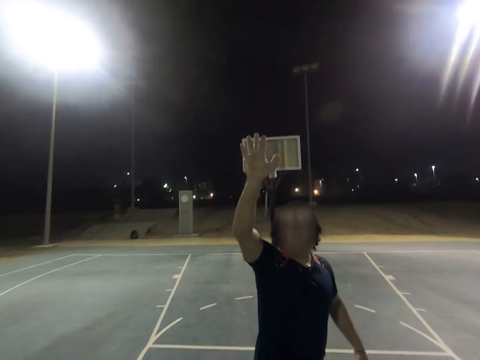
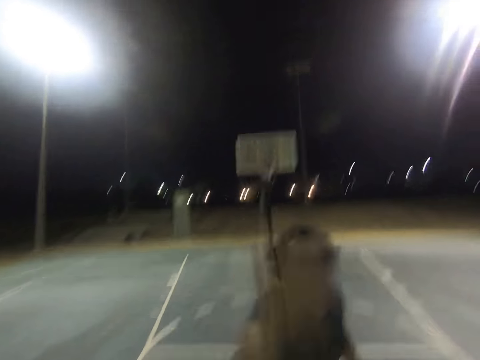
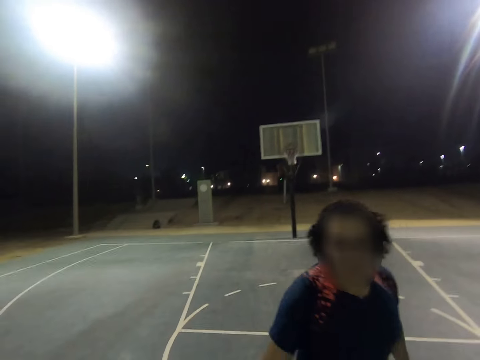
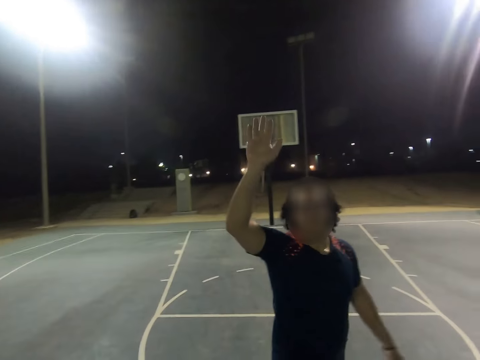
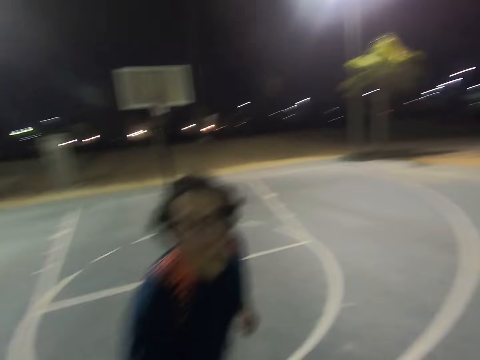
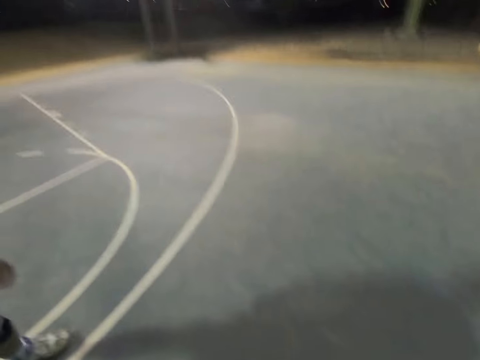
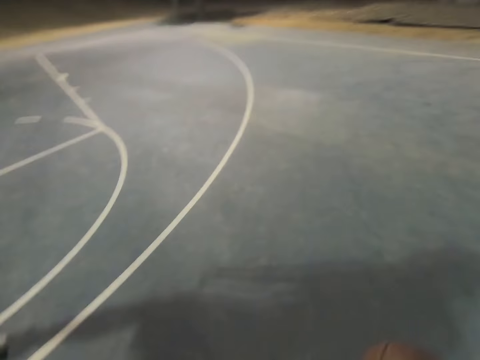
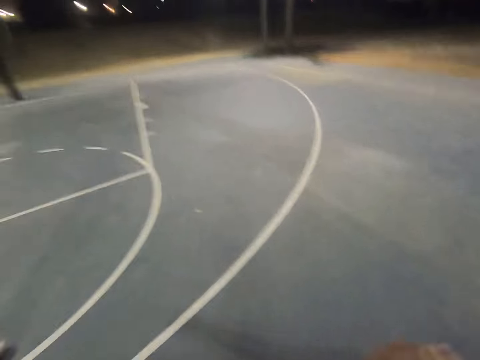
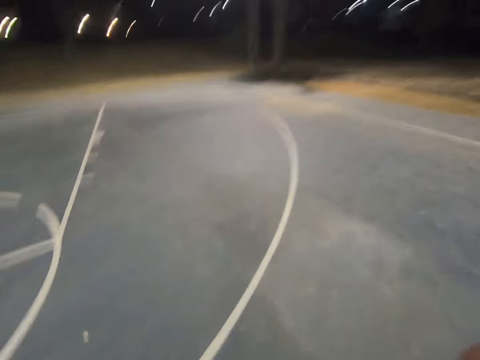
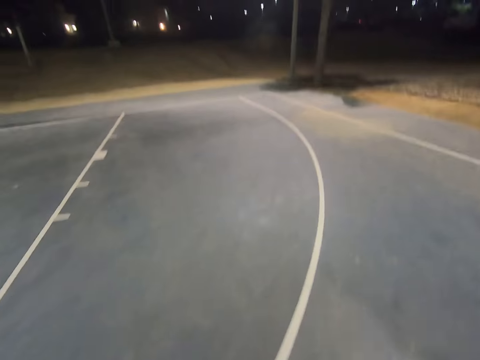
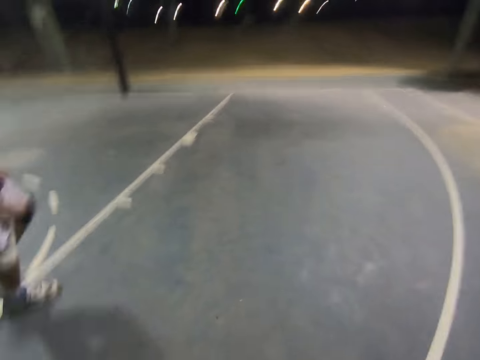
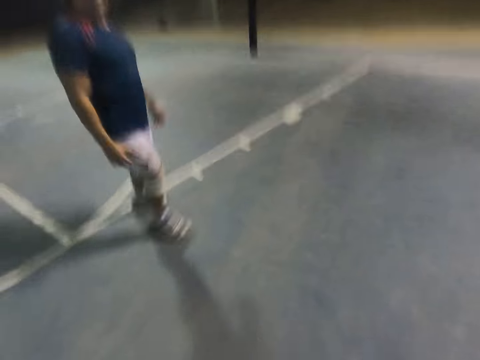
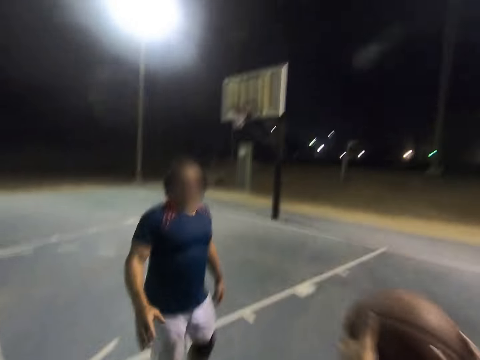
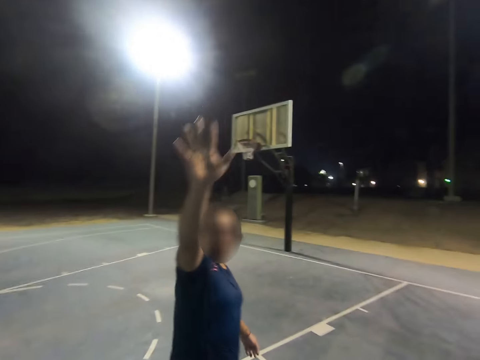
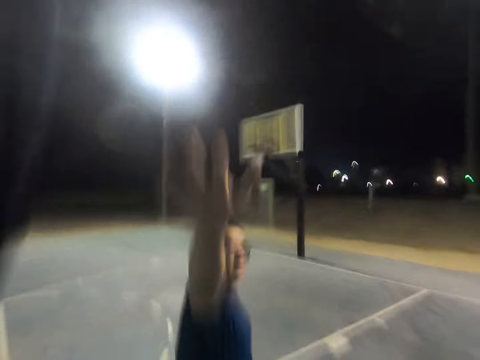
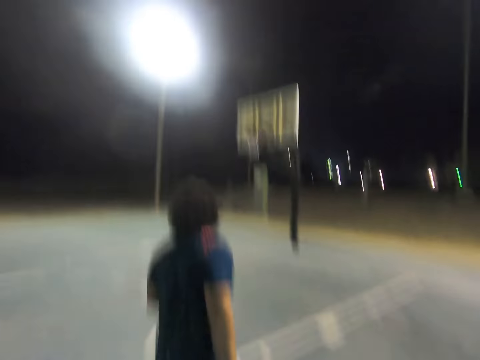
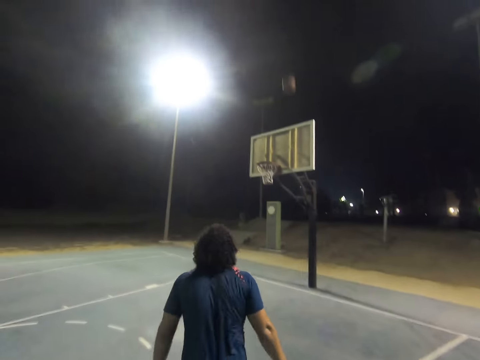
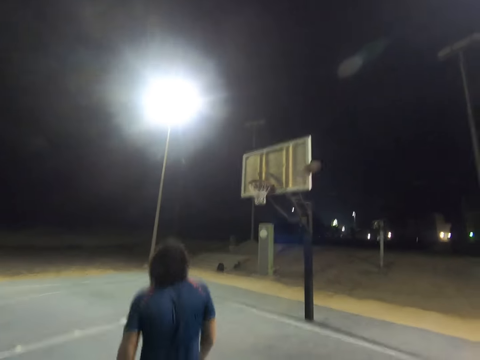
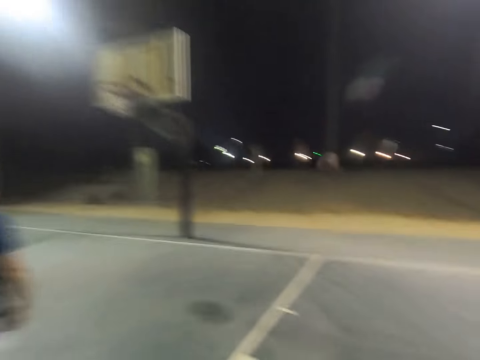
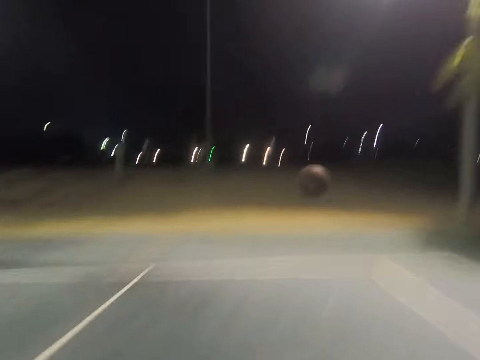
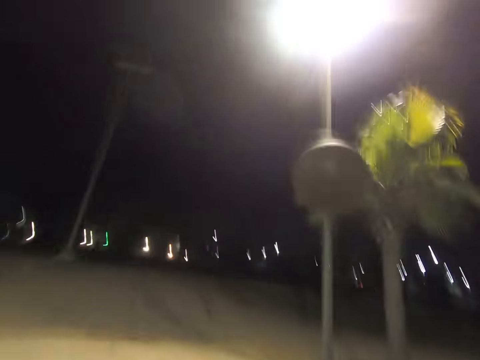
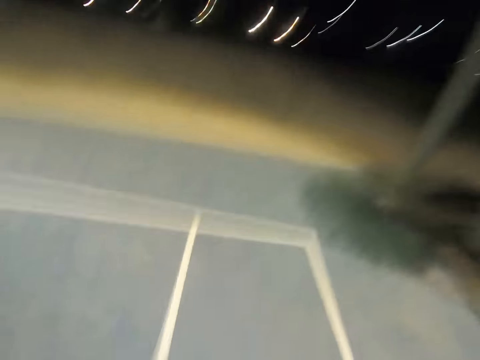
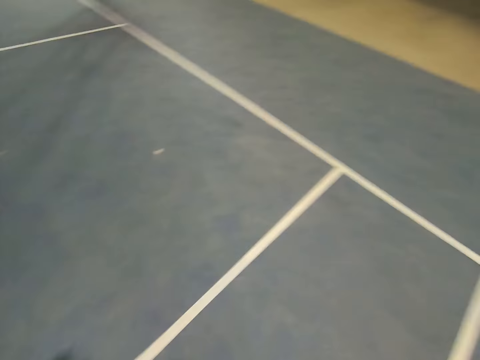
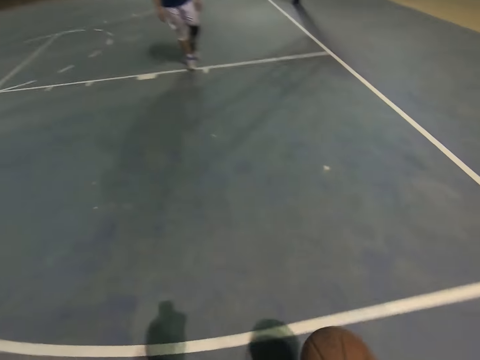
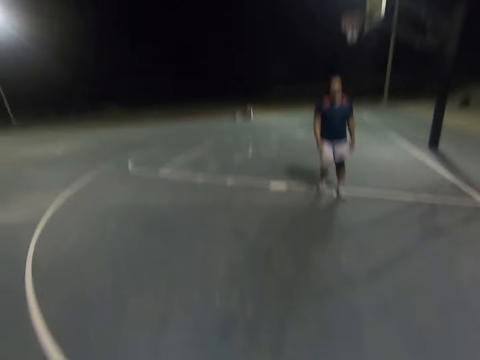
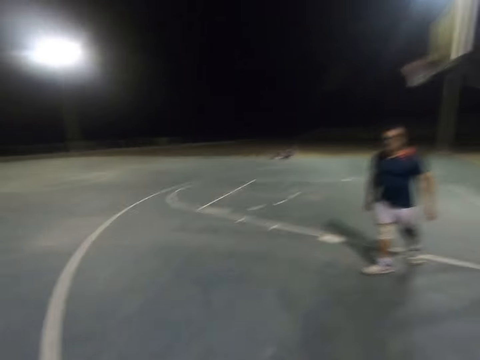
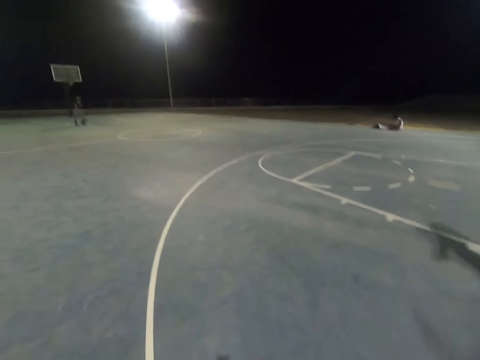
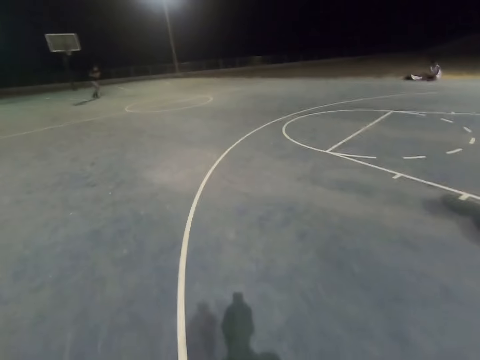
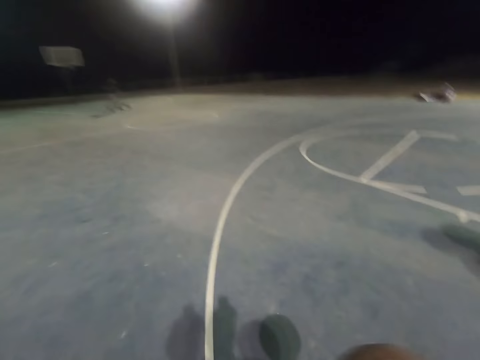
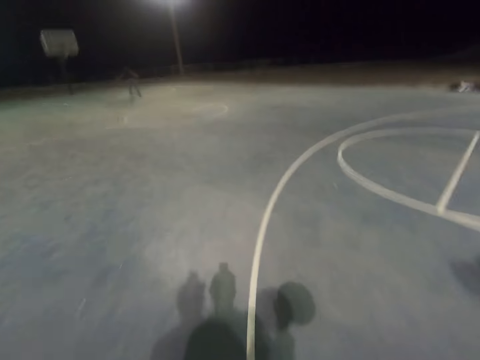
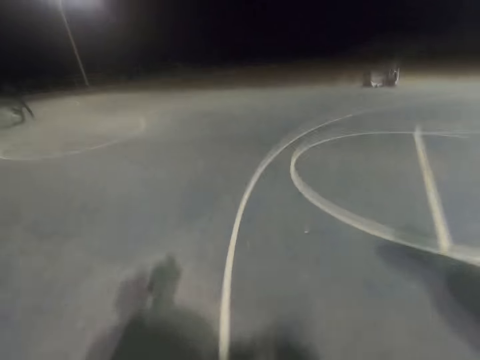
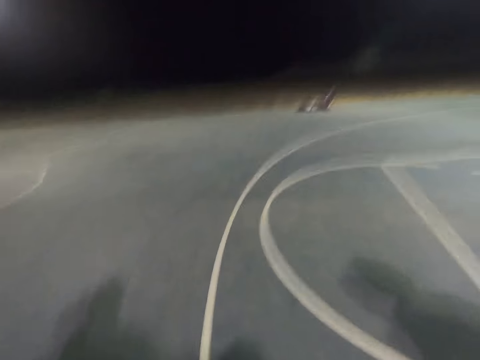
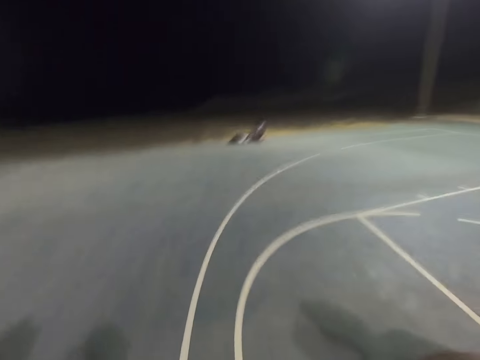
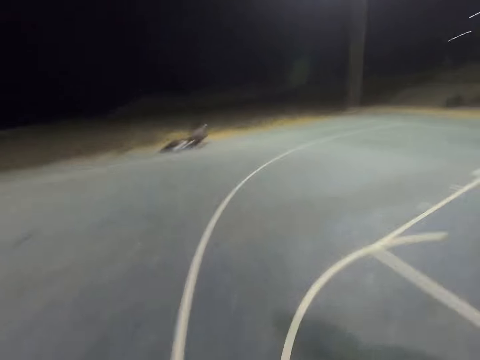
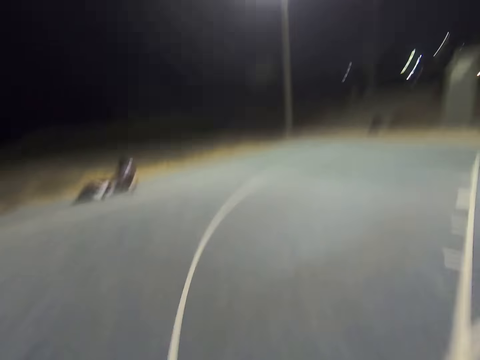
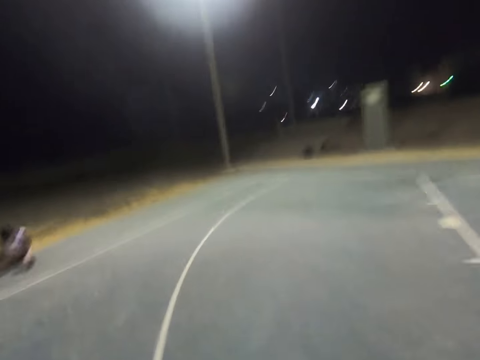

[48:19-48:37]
A man lifts up the hand and taps on the ball. The camera wearer dribbles the ball. The man raises the right hand. The camera wearer throws the ball to the basket. They run towards the ball, catch the ball and dribble the ball. Another man dribbles the ball.

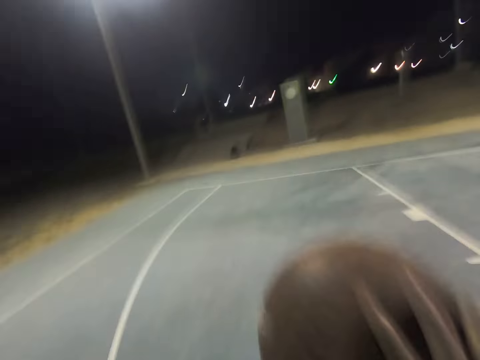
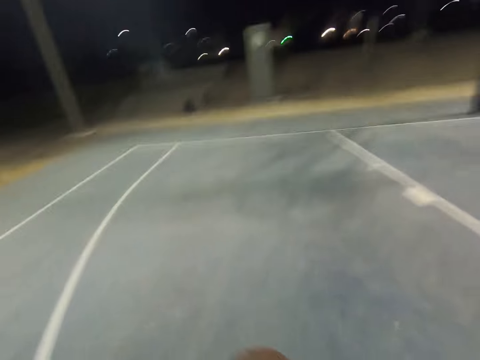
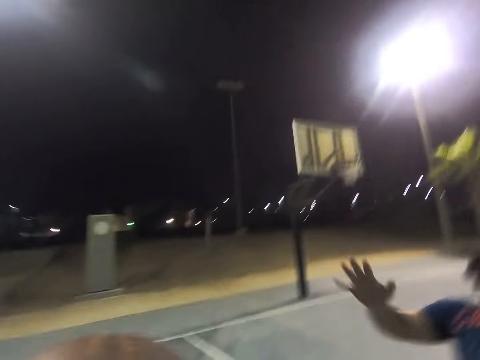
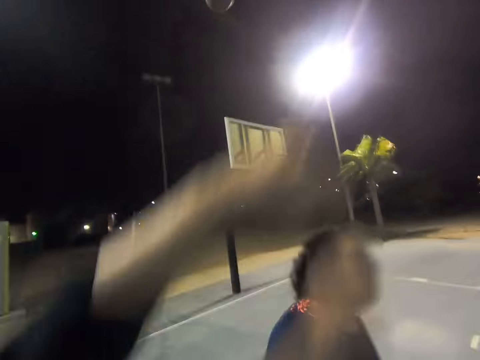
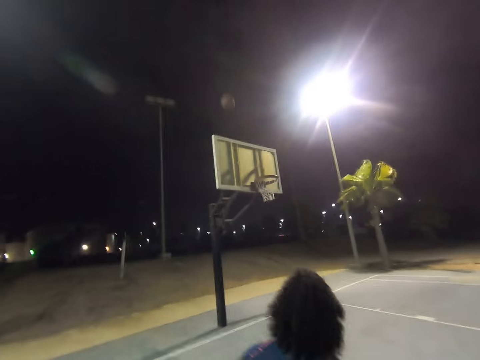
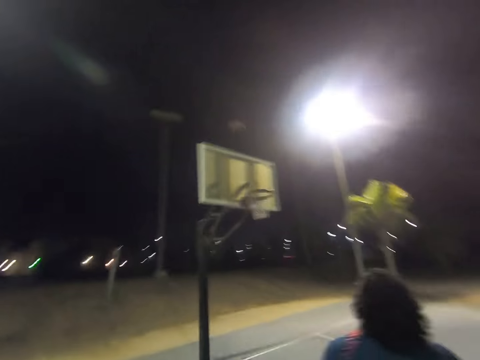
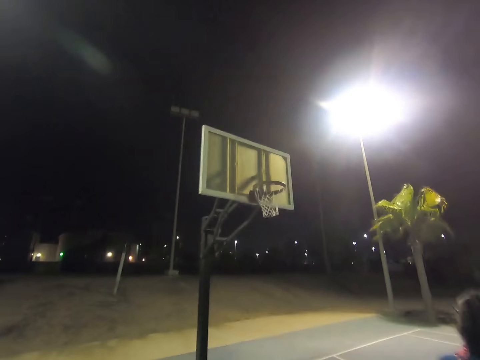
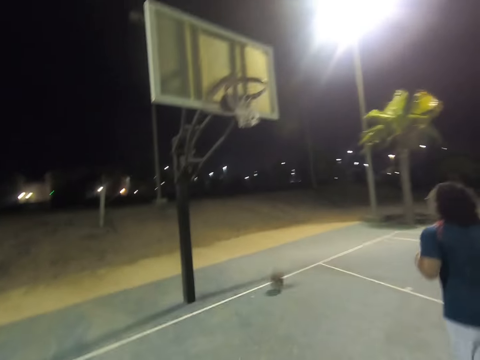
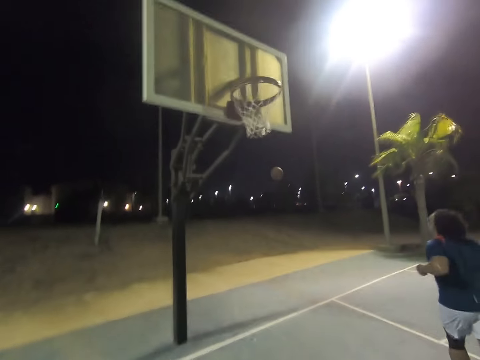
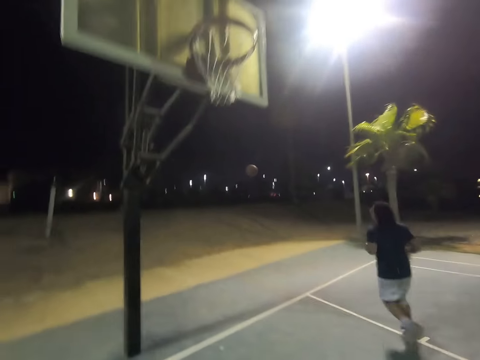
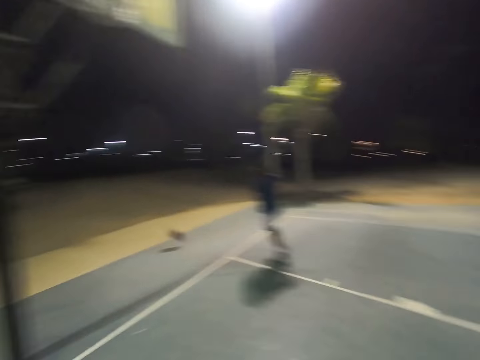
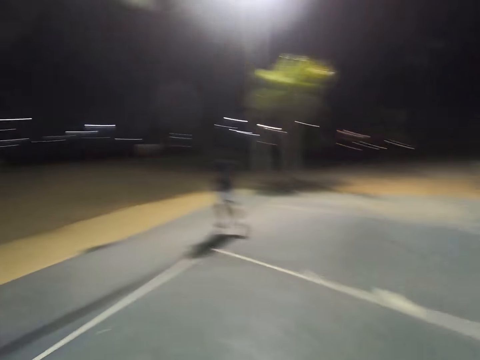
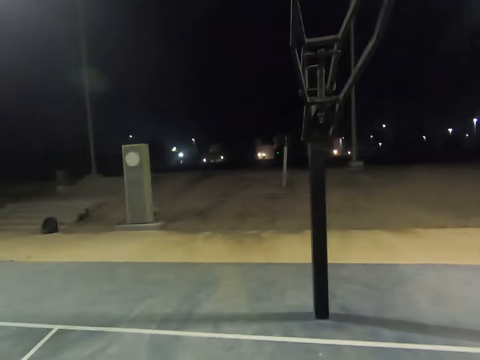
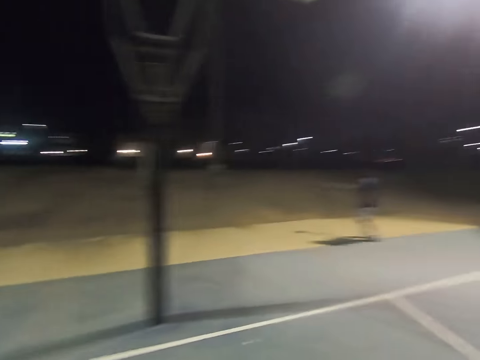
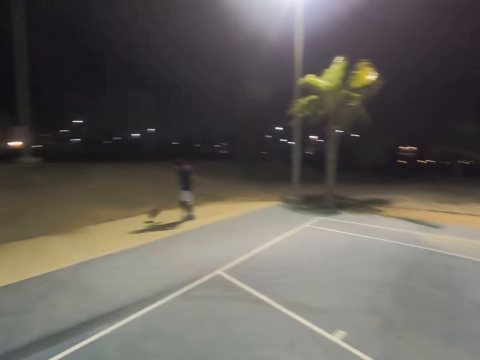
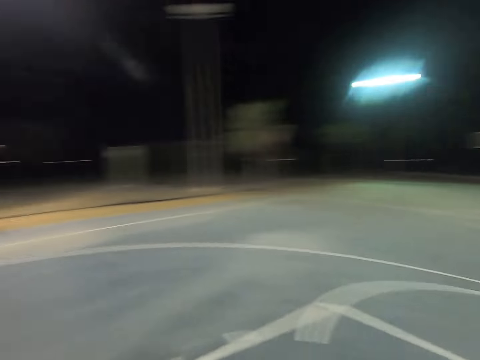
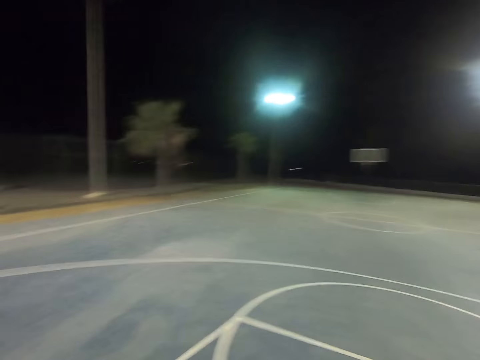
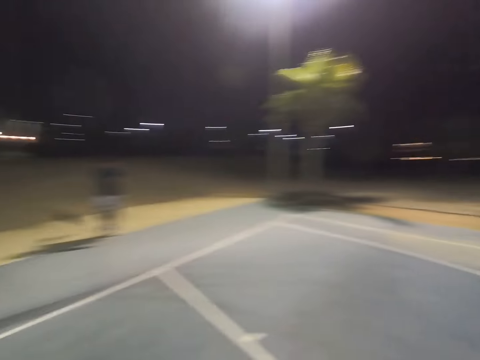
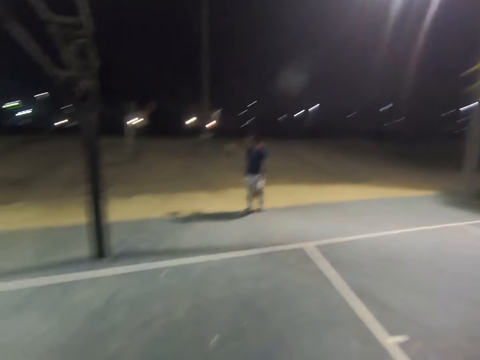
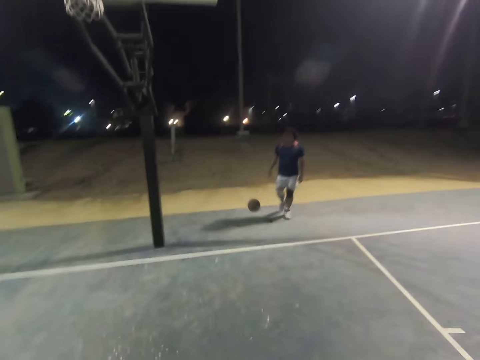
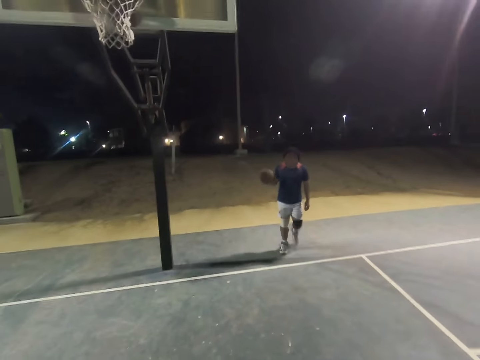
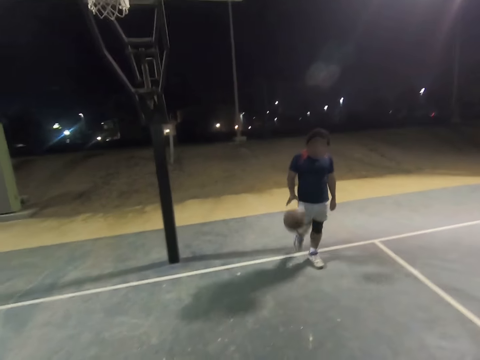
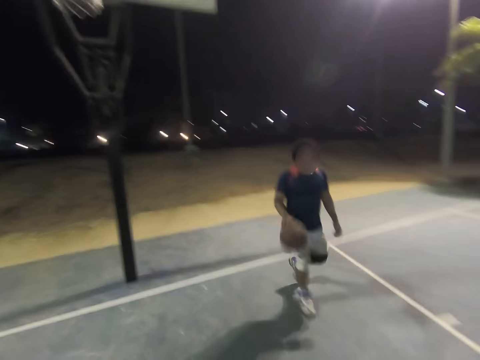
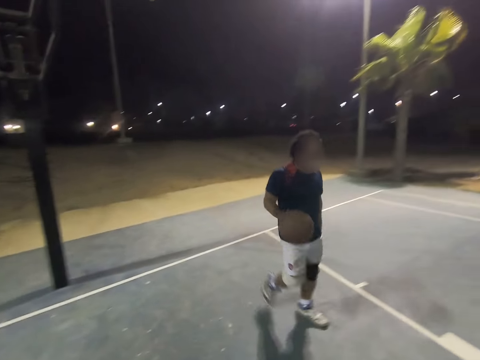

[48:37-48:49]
A man raises the right hand. The camera wearer throws the ball to the basket. The man runs to the ball. The man dribbles the ball. The camera wearer looks aside.
